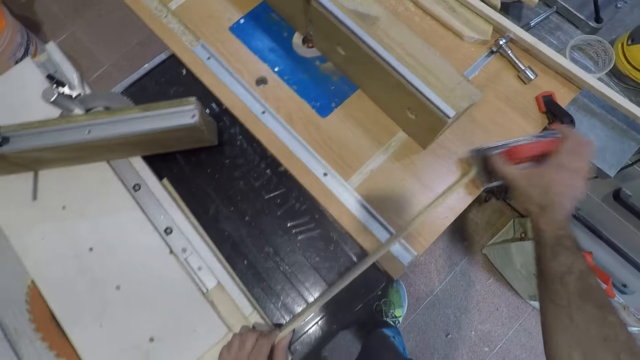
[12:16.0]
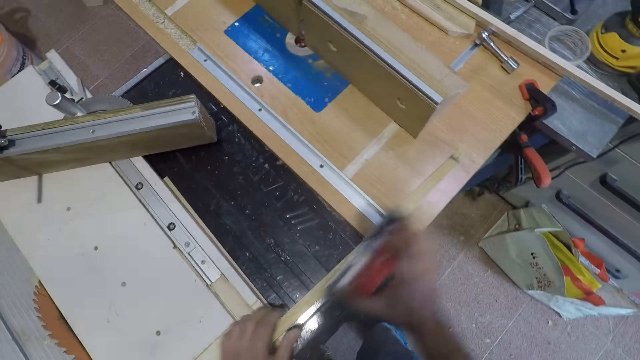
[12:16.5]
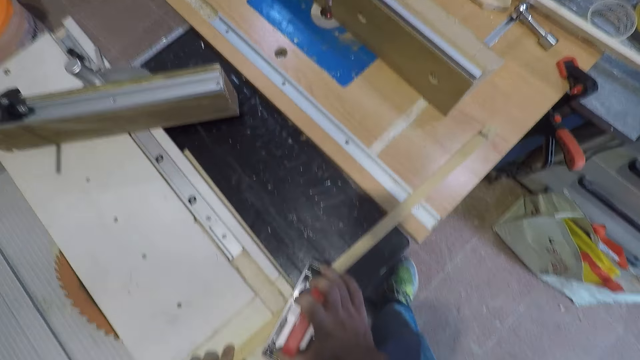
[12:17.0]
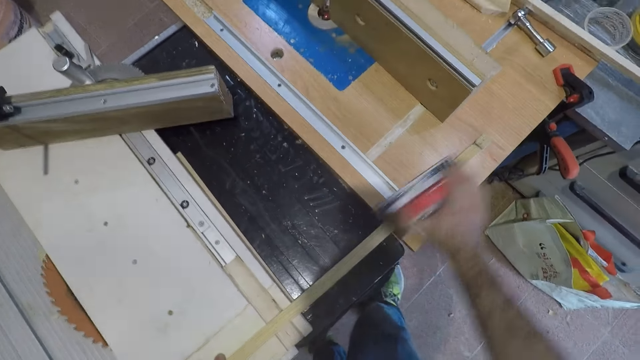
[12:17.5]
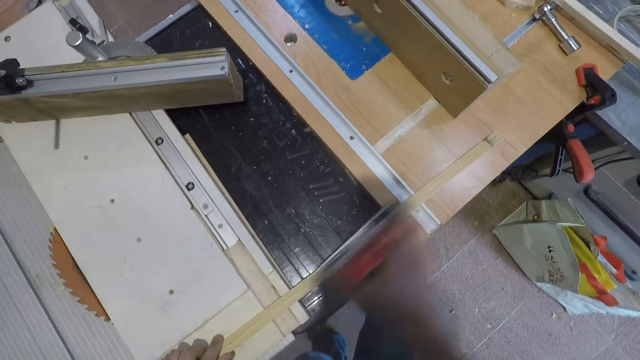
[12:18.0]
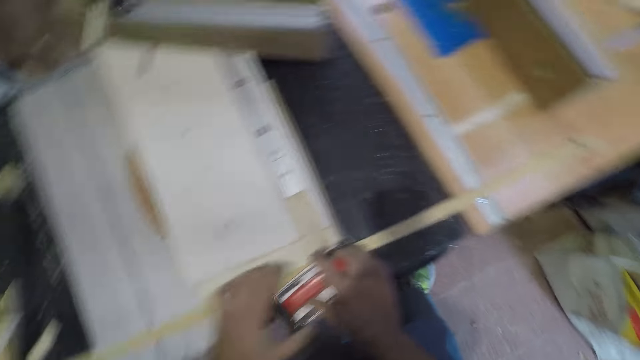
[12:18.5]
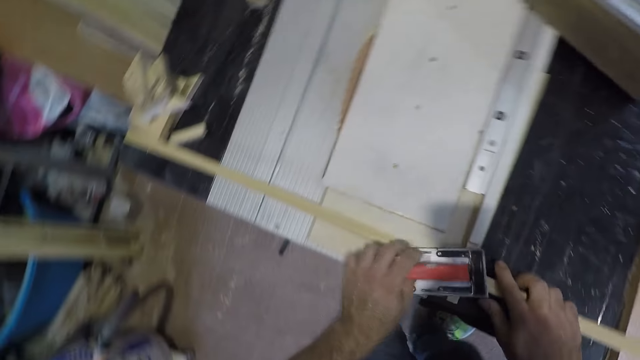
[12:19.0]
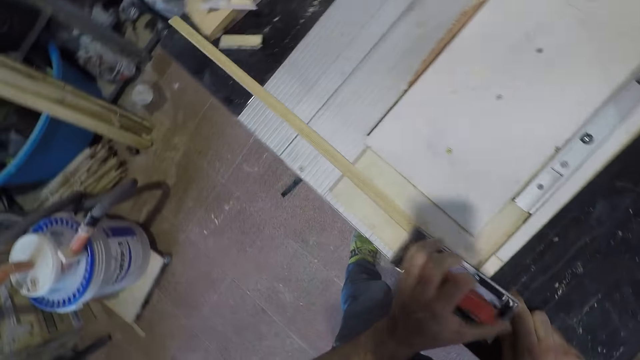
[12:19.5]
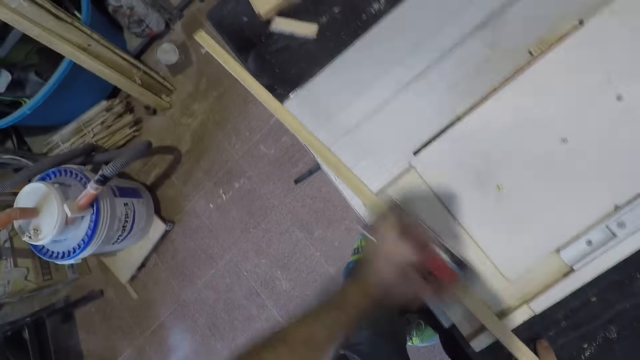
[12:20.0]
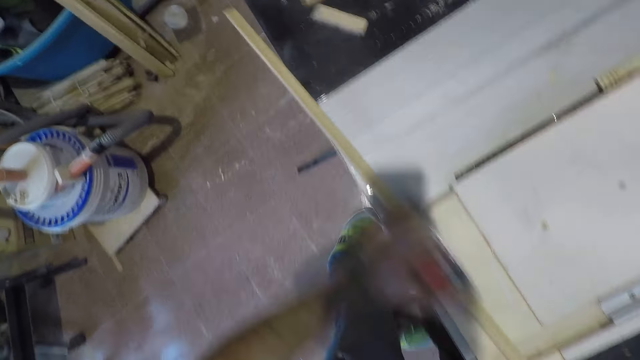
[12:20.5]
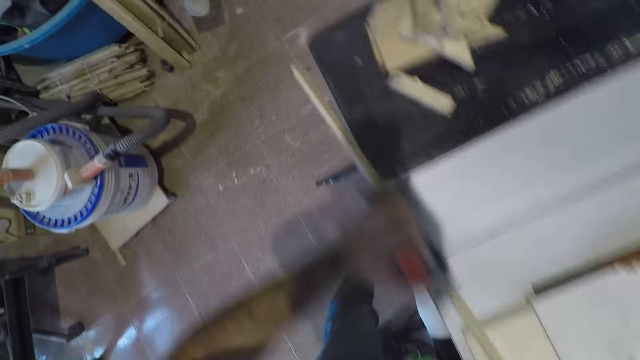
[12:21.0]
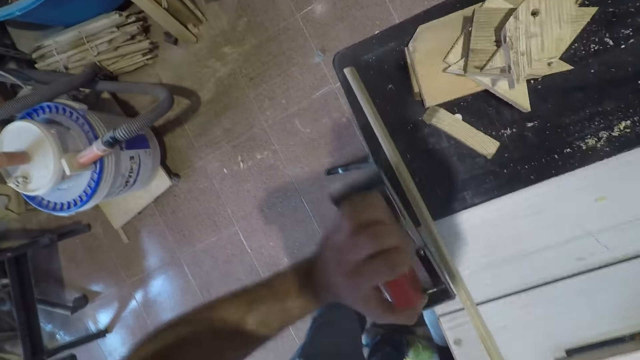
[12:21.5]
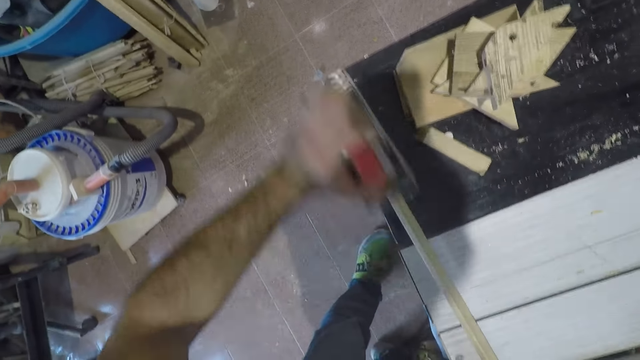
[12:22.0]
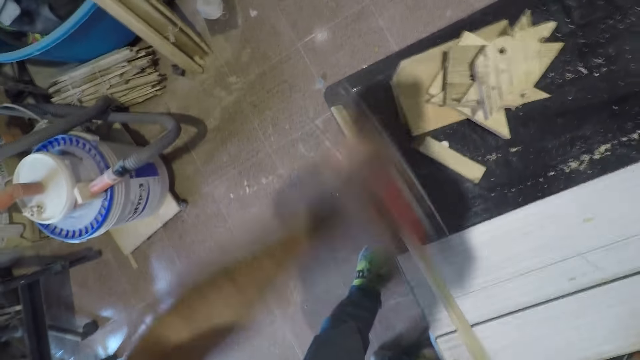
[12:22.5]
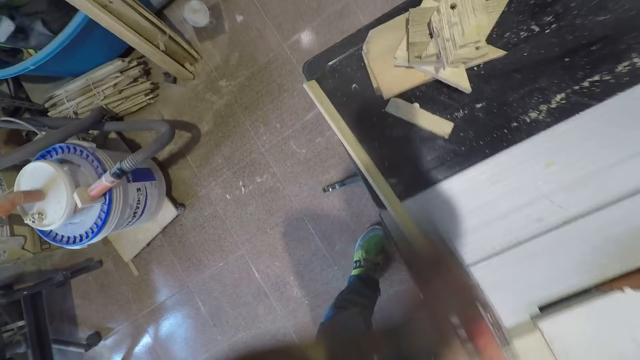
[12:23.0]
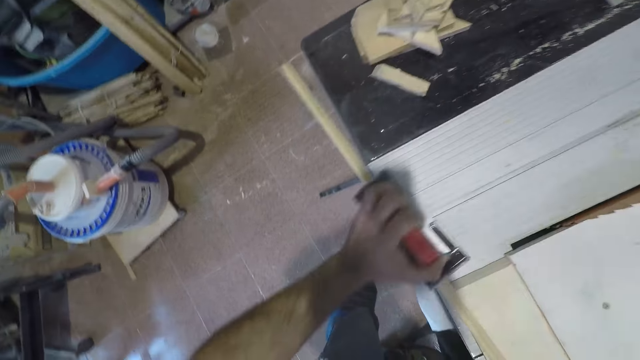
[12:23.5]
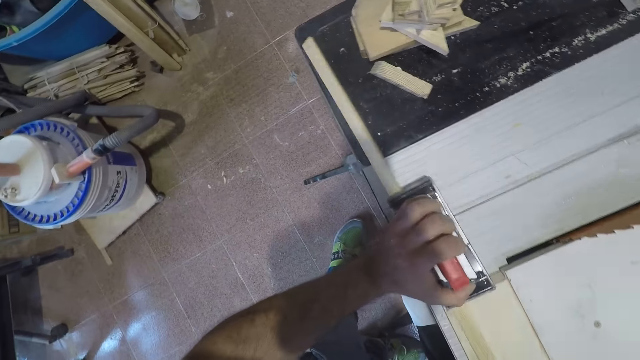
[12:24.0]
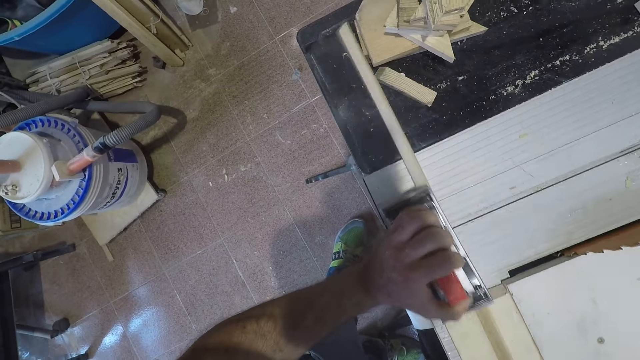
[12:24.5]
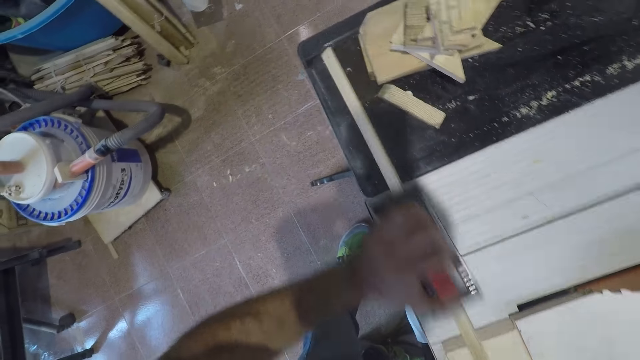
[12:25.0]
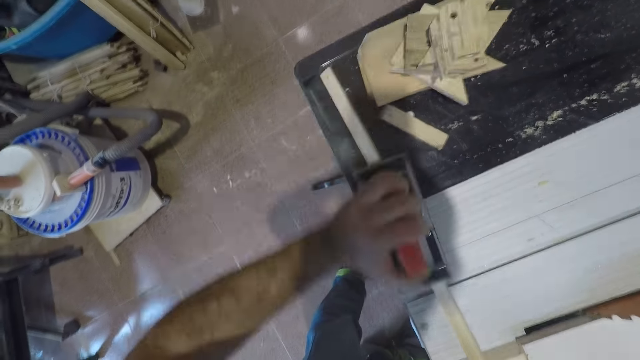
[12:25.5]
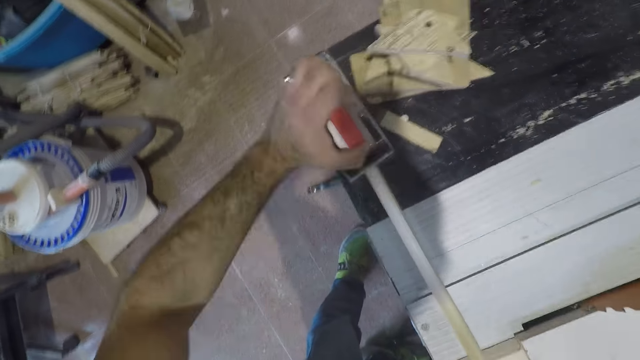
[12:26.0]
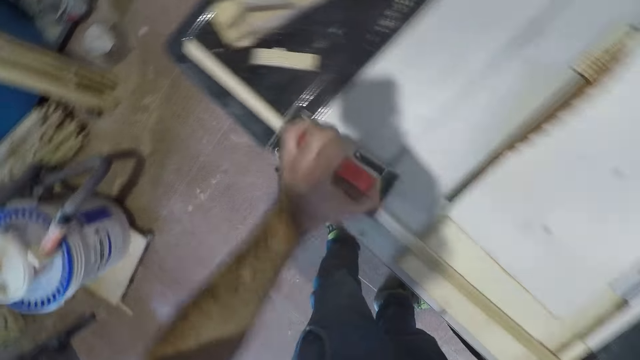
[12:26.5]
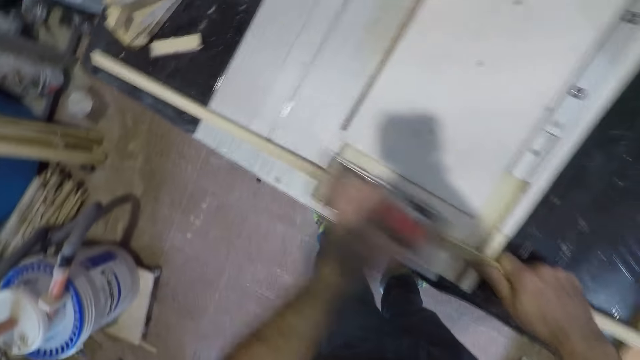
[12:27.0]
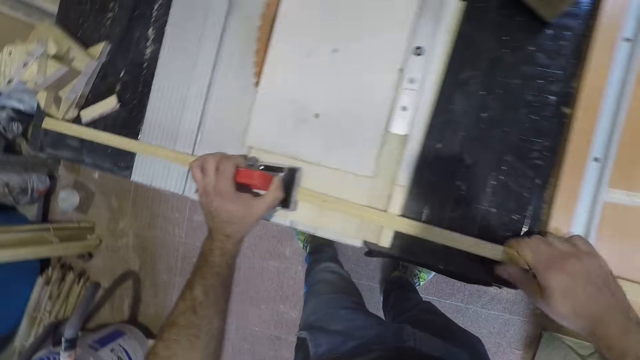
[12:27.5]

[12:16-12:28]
The camera wearer stops smoothening the wood or stick. He smoothens the wood with a hand wood planer or hand sander. He turns around and stops smoothening the wood. He takes the hand sander with his left hand from his right hand. He brushes the stick with the hand sander in his left hand. He stops smoothening the wood and adjusts the wood on the table. He smoothens the wood with the hand wood planer.

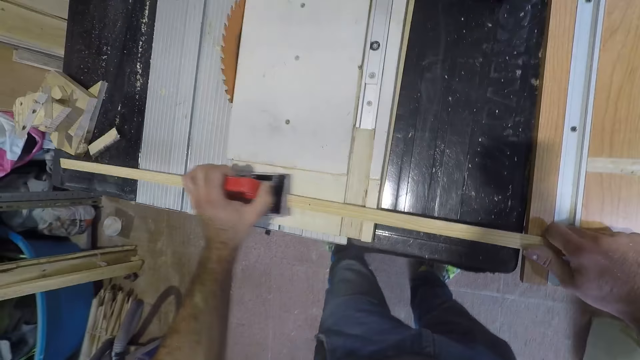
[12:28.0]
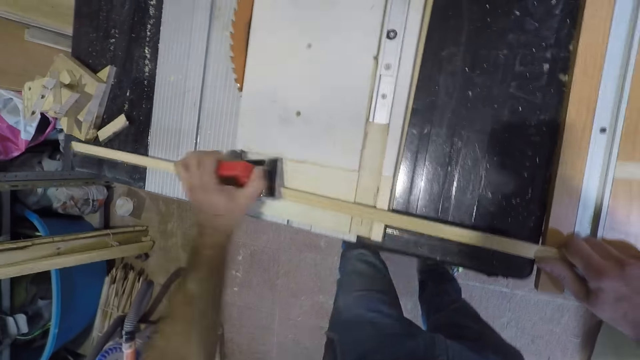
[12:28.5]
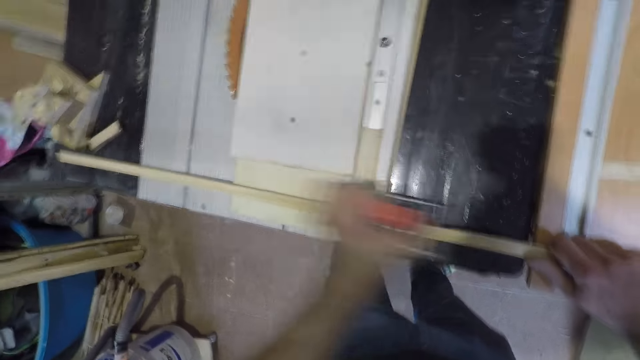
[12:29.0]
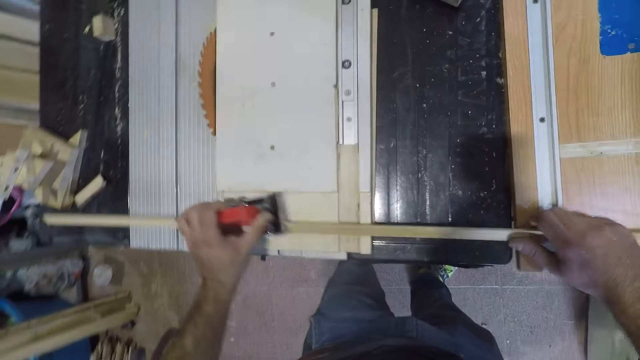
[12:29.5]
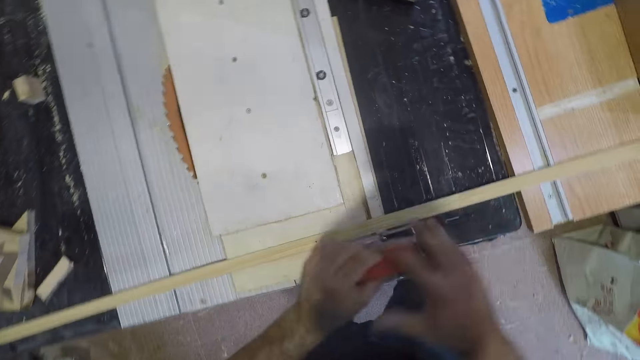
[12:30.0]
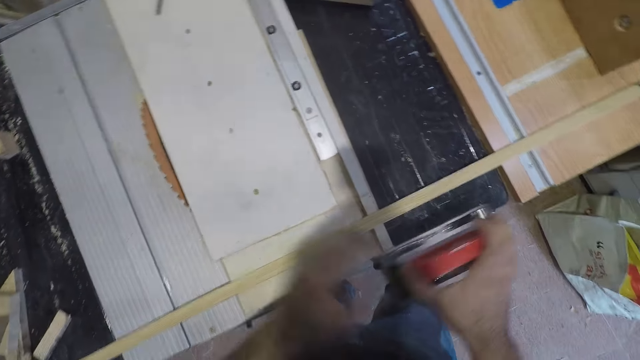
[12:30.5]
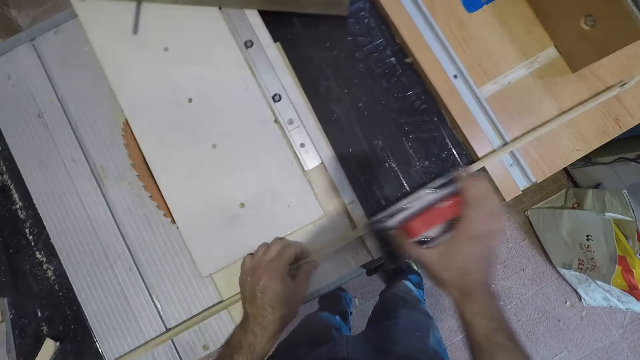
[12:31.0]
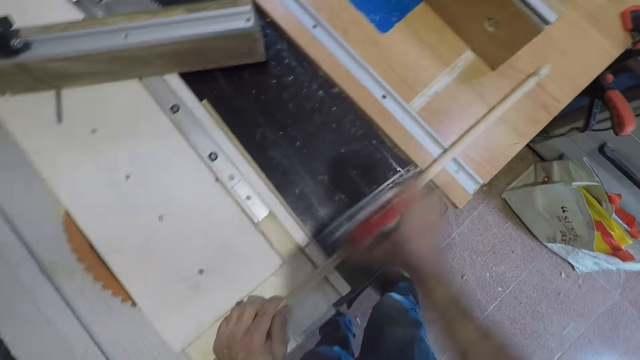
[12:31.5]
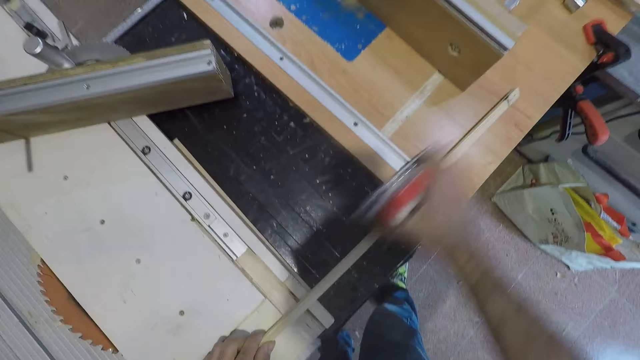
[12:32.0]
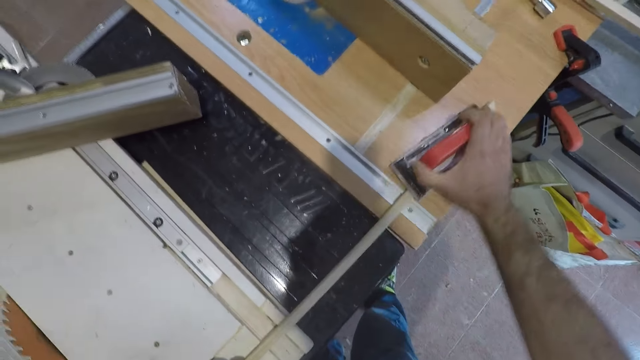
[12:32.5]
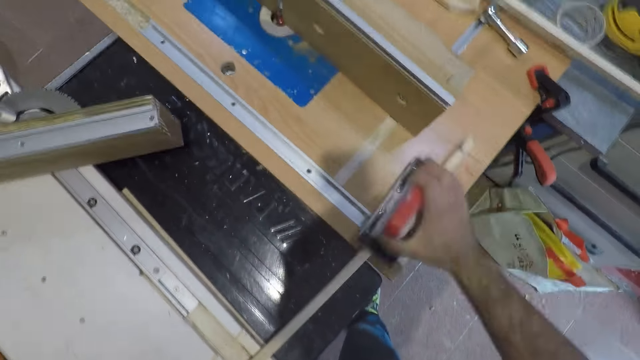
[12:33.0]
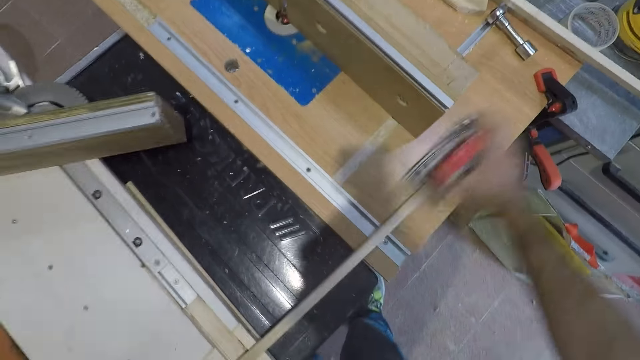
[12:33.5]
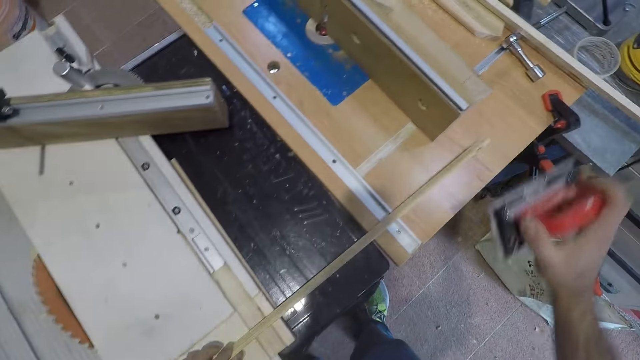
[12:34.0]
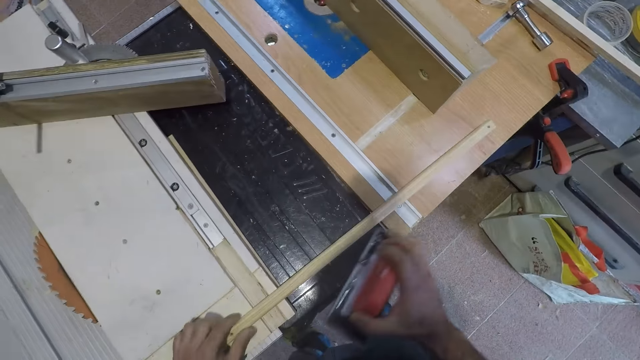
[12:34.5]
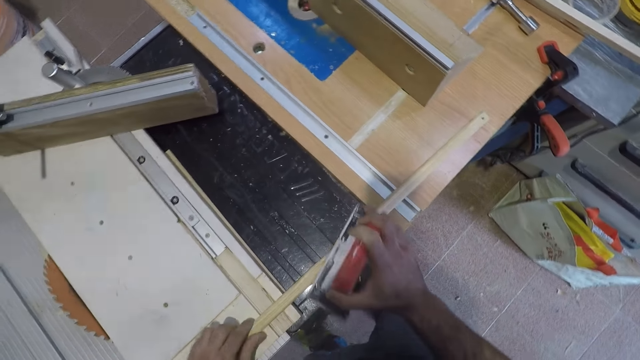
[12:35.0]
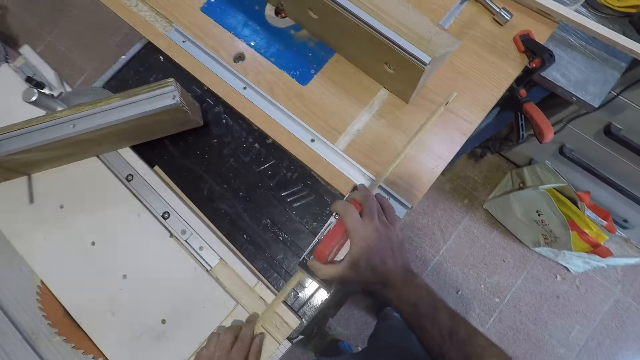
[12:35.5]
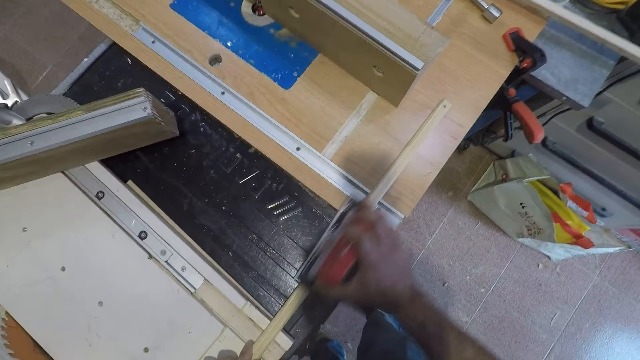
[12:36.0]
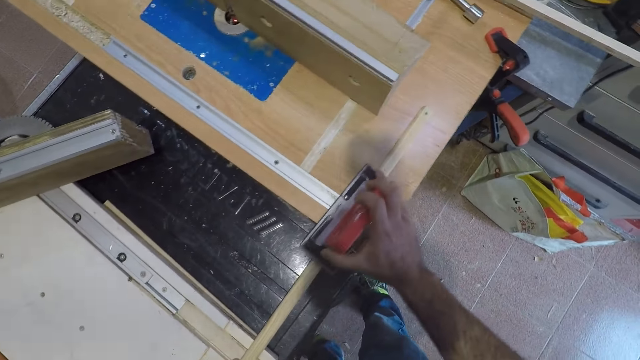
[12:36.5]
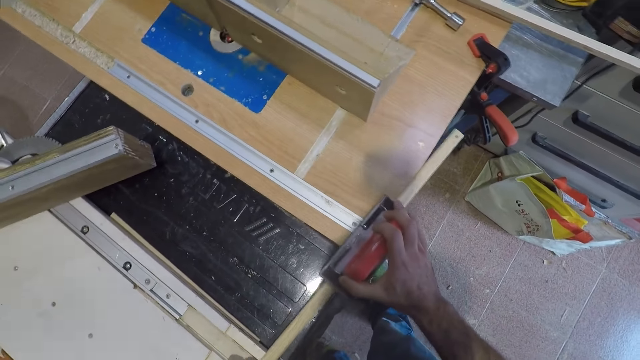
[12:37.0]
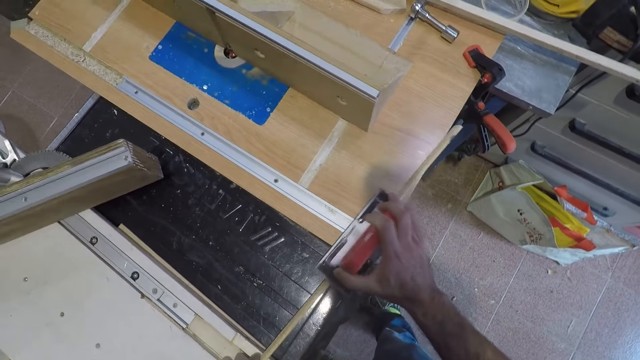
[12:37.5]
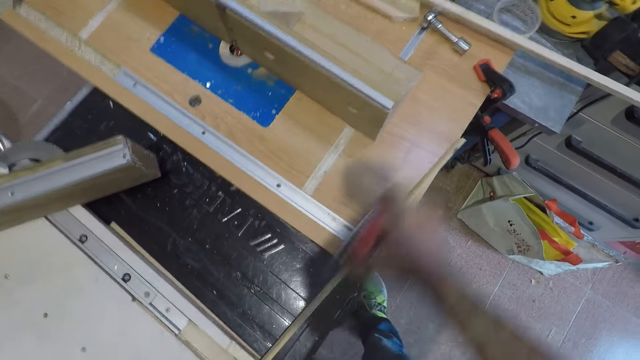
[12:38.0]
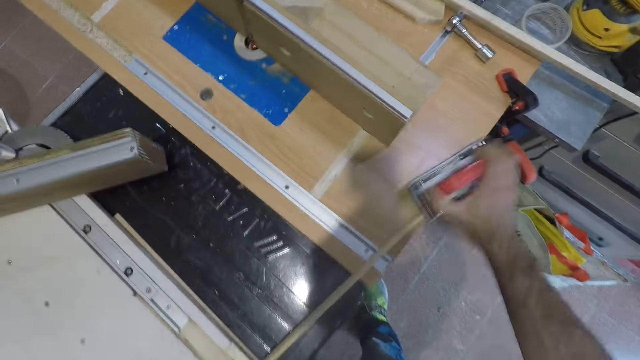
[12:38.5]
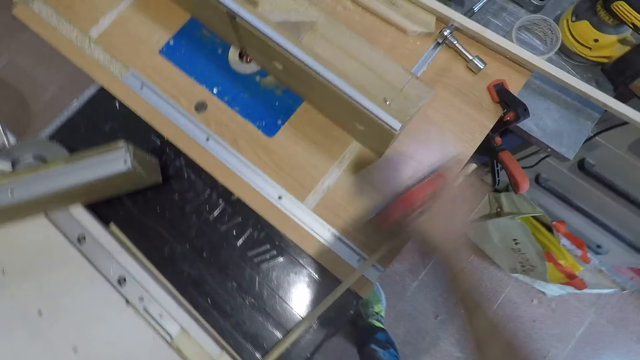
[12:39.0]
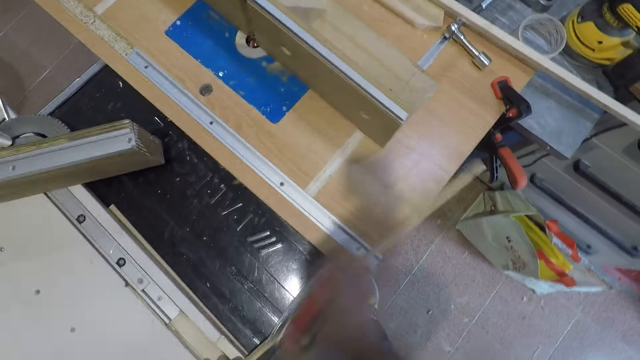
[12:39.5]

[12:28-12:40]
The camera wearer stops smoothening the wood or stick. He takes the hand sander or hand wood planer with his right hand from his left hand. He brushes the stick with the hand sander in his right hand. He stops smoothening the wood. He turns the wood and smoothens the wood with the hand wood planer.
